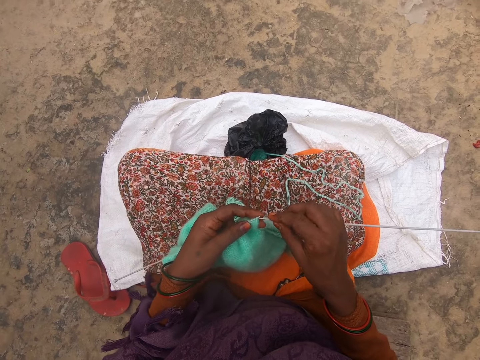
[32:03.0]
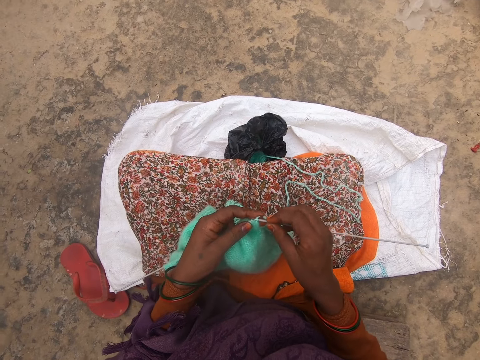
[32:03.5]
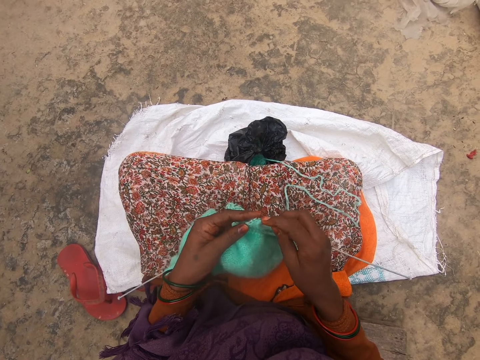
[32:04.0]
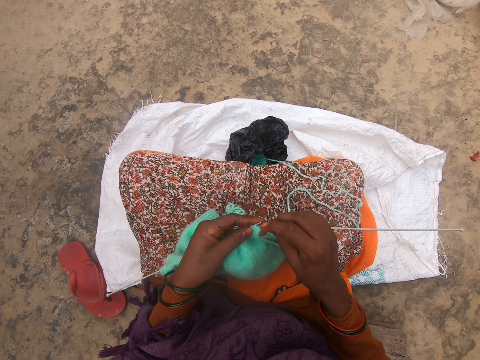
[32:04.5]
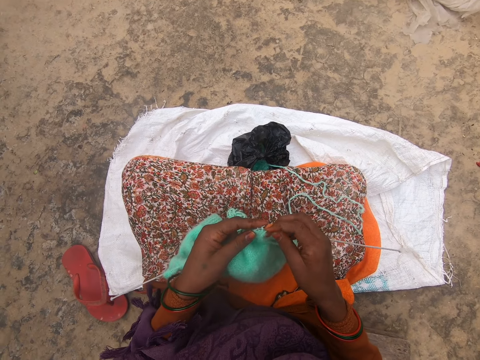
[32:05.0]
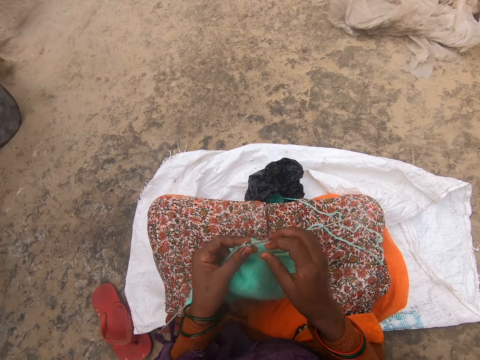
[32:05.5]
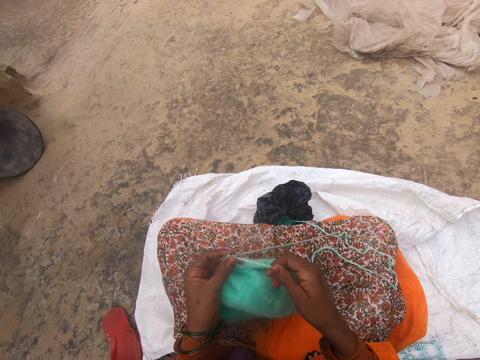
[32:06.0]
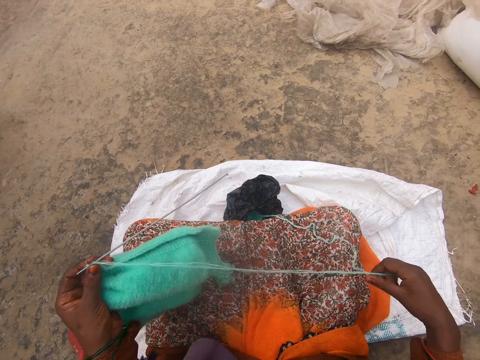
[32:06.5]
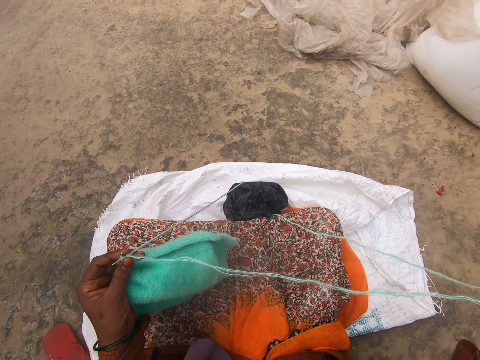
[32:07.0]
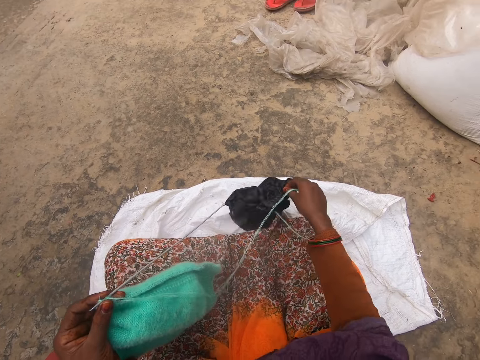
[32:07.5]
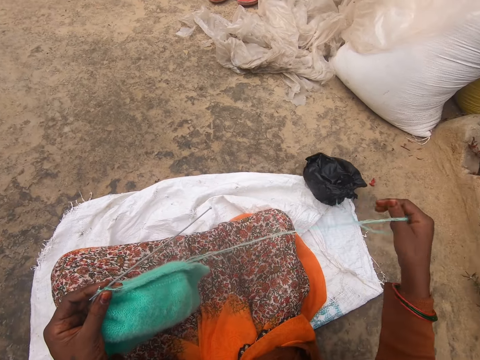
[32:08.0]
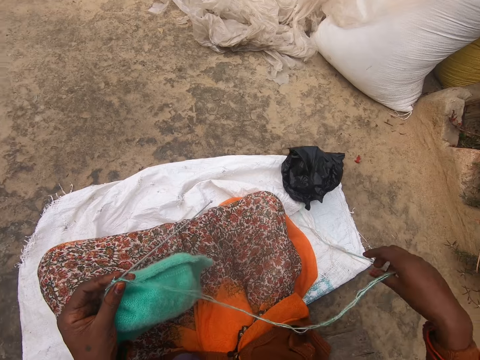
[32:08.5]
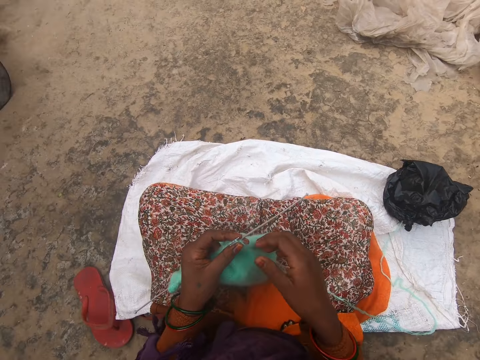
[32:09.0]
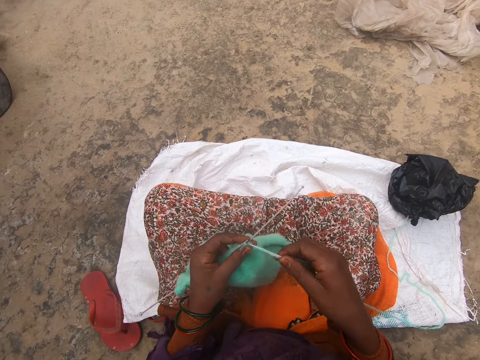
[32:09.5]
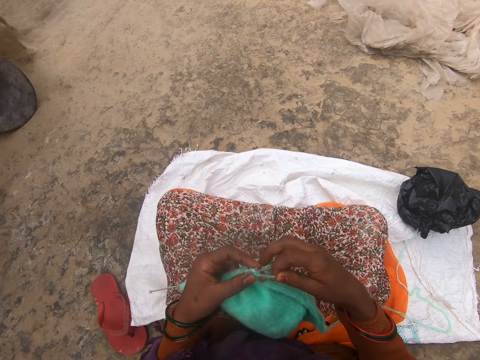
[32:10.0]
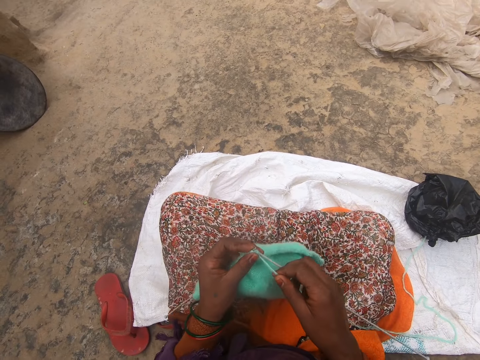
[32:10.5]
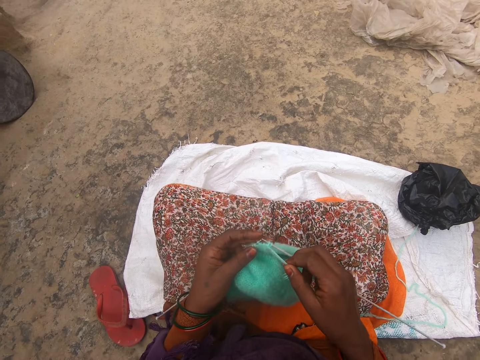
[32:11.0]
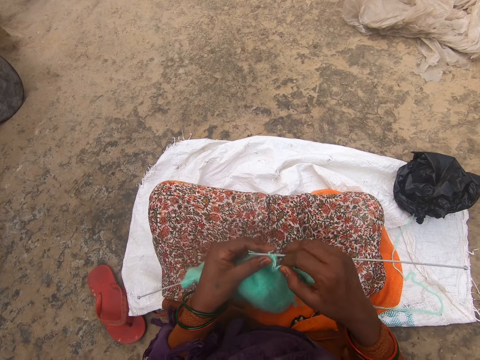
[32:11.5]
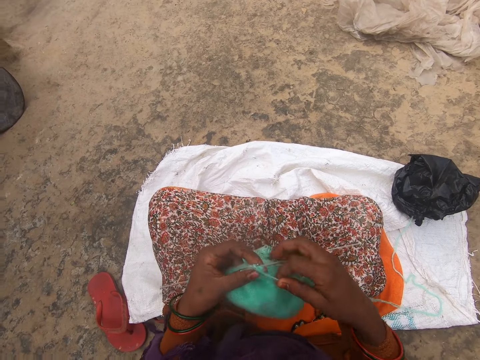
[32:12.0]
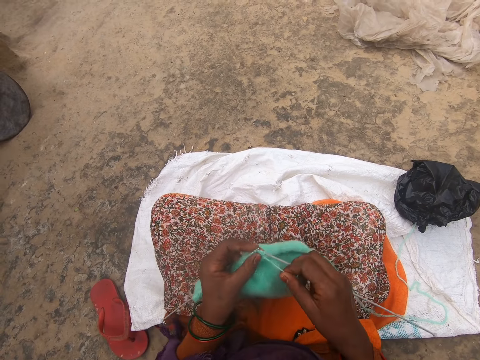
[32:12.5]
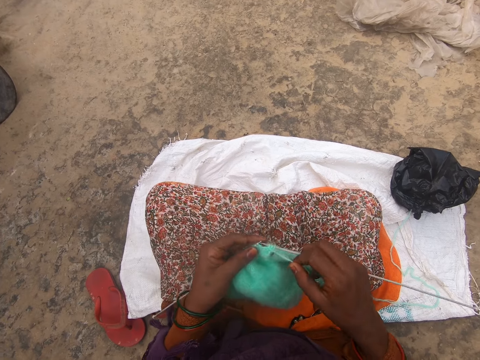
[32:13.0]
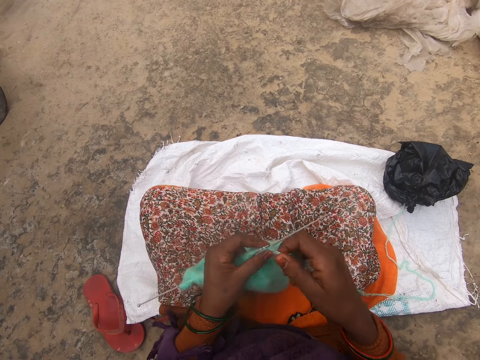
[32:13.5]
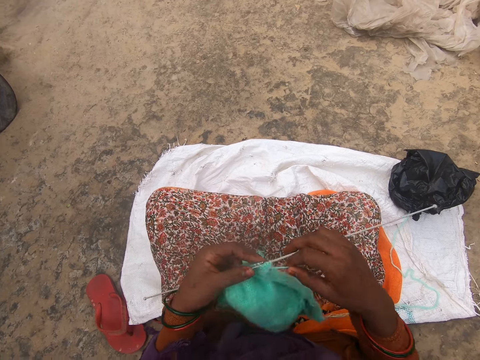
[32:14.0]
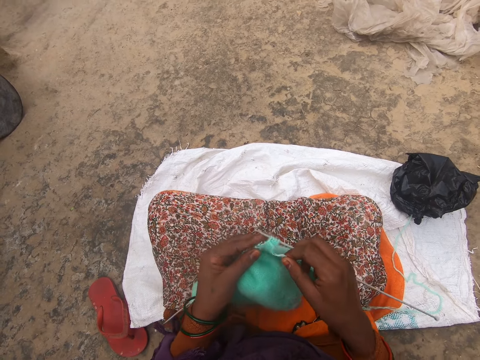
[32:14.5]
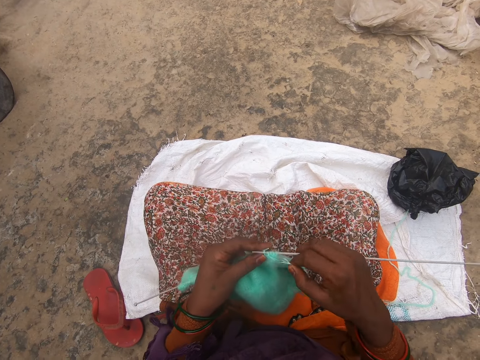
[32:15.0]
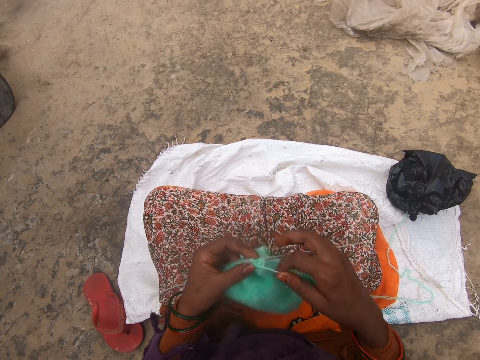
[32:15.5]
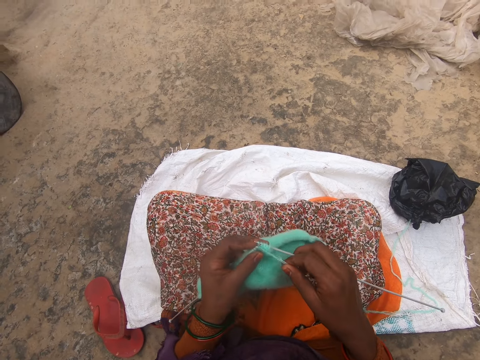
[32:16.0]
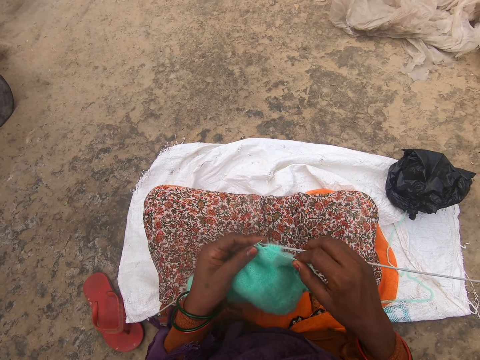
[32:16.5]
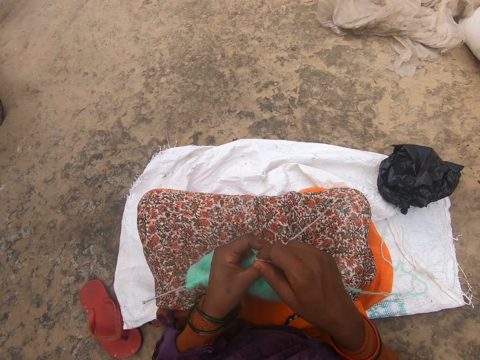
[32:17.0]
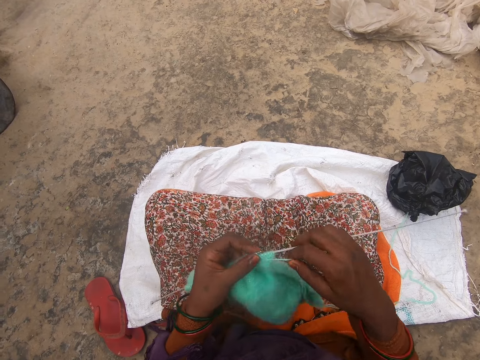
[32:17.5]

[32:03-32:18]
The camera wearer knits a garment with a knitting needle and a yarn. They pull the yarn. They pick up a polythene bag and drop the polythene bag. They knit the garment with the knitting needle and the yarn.

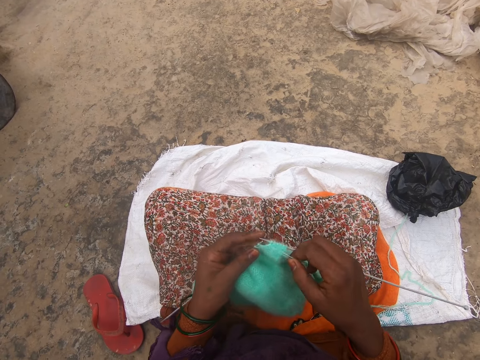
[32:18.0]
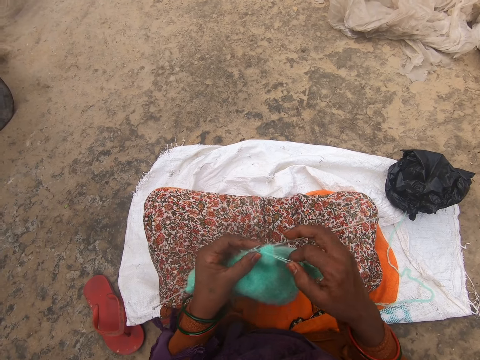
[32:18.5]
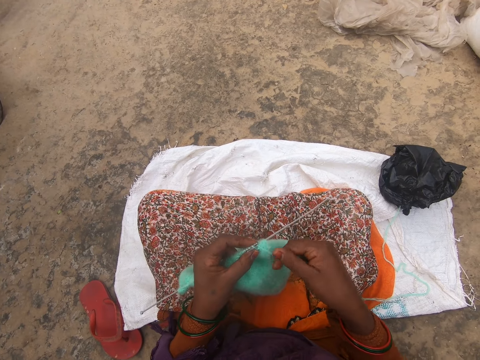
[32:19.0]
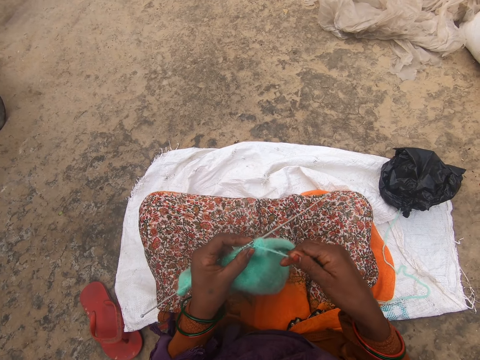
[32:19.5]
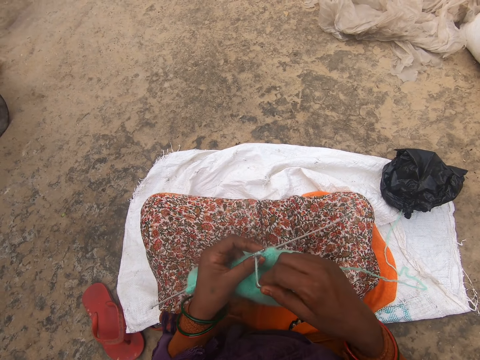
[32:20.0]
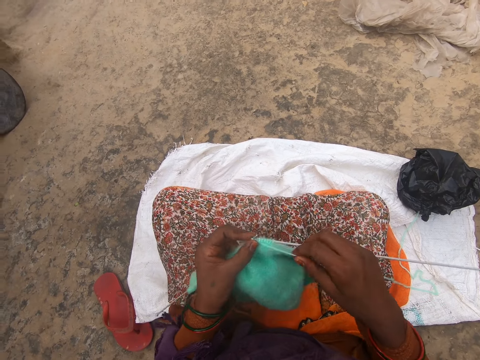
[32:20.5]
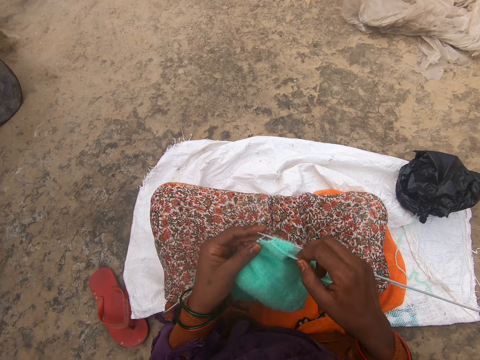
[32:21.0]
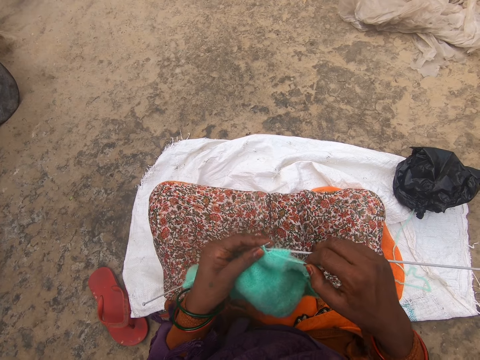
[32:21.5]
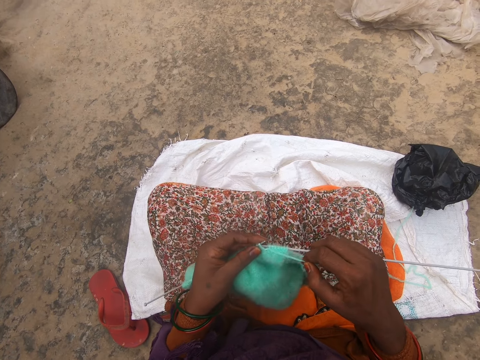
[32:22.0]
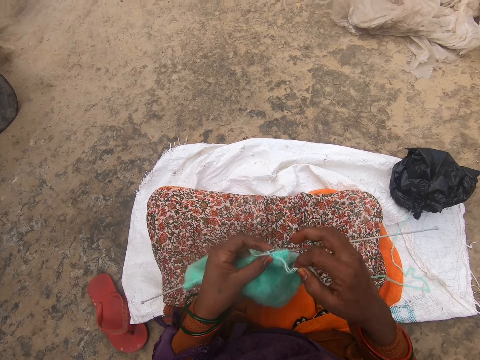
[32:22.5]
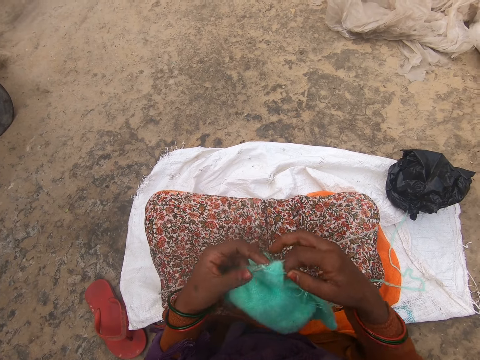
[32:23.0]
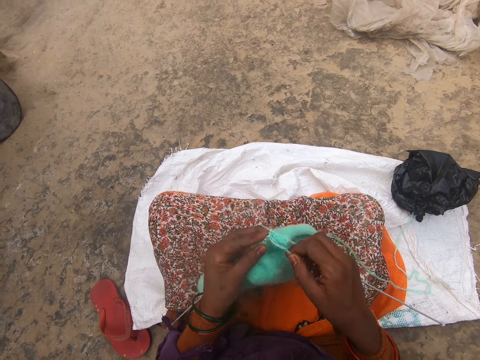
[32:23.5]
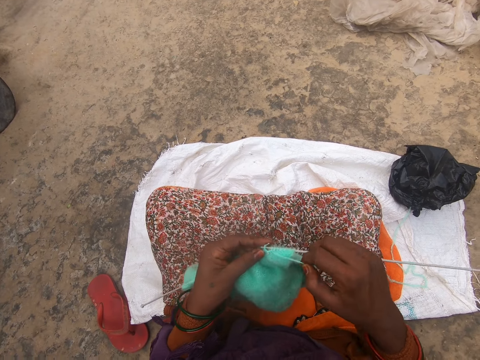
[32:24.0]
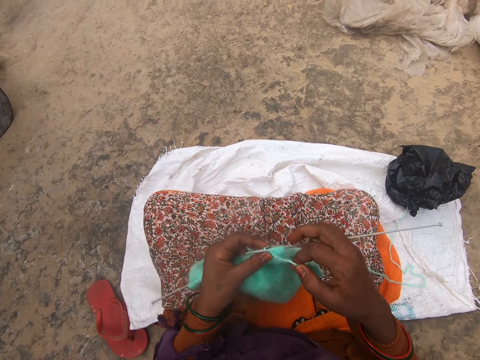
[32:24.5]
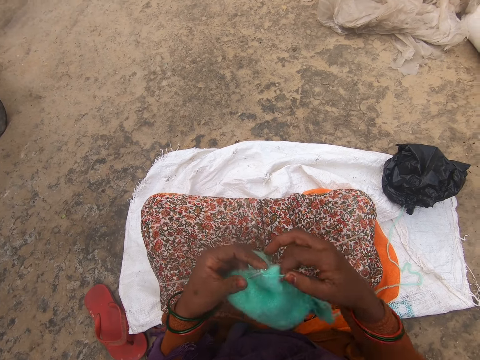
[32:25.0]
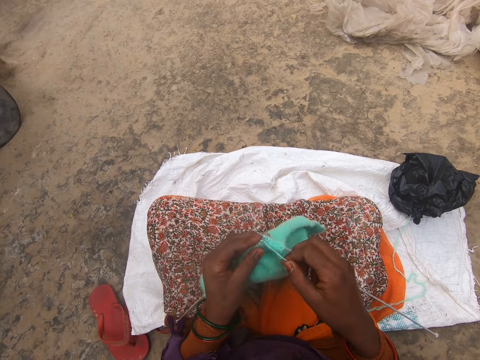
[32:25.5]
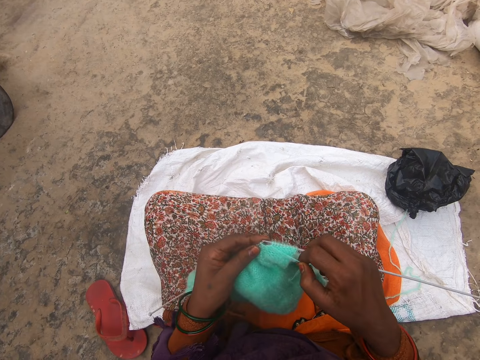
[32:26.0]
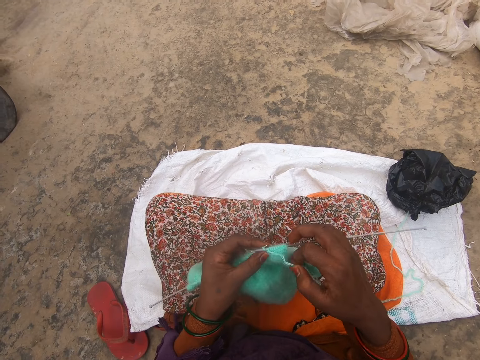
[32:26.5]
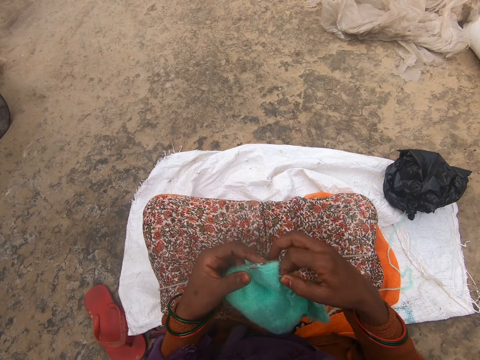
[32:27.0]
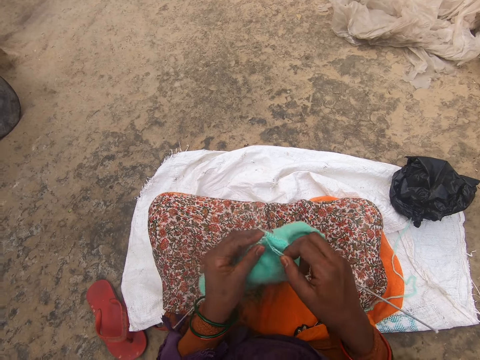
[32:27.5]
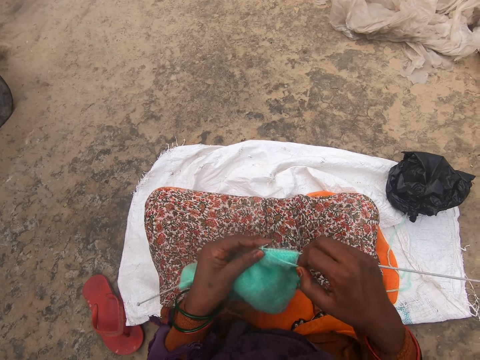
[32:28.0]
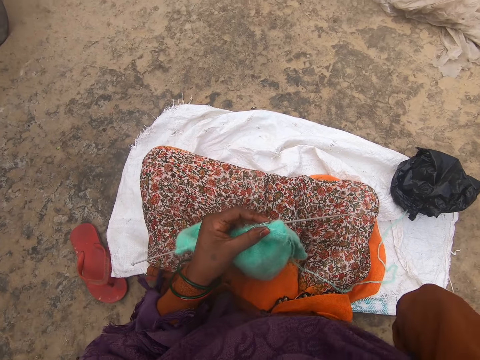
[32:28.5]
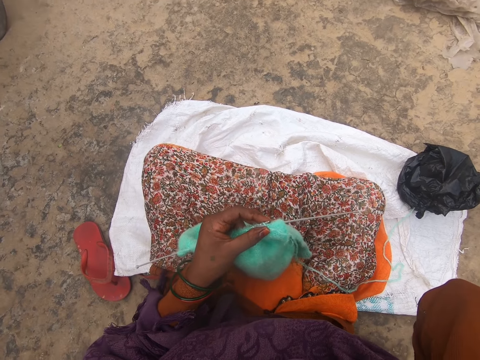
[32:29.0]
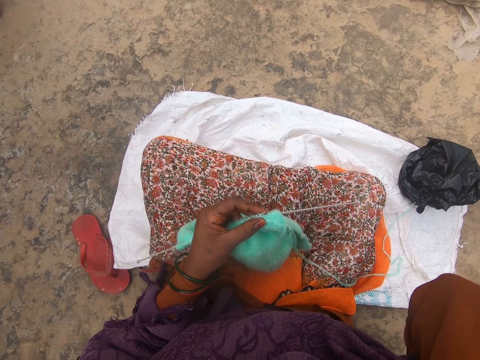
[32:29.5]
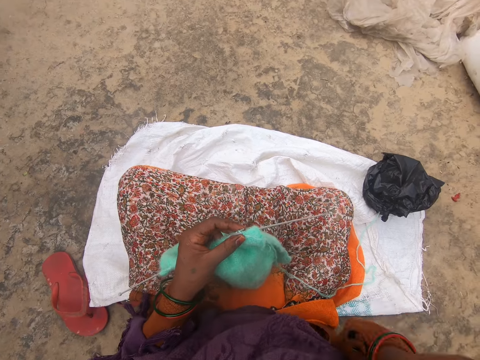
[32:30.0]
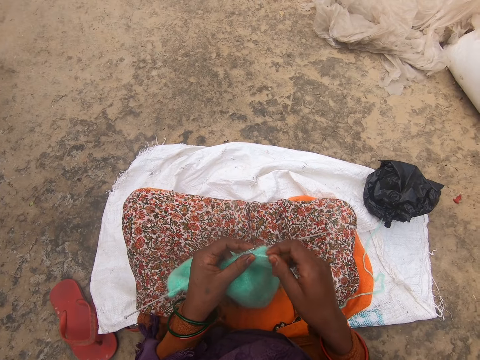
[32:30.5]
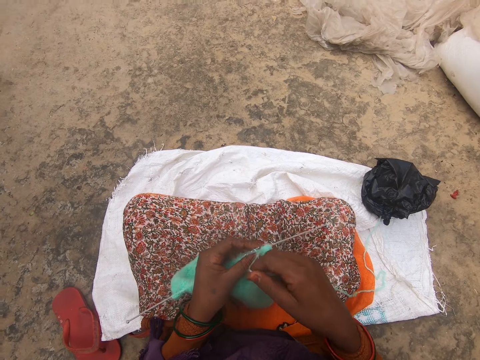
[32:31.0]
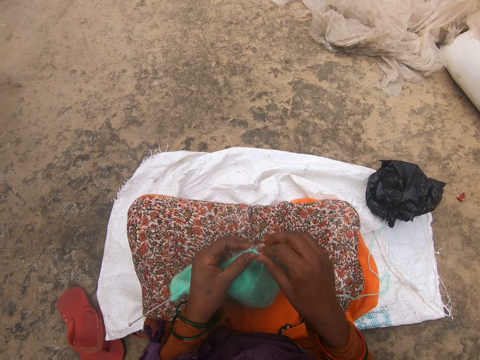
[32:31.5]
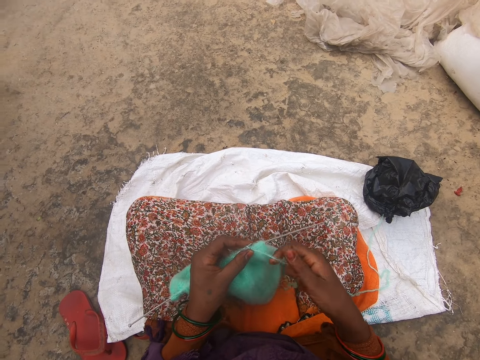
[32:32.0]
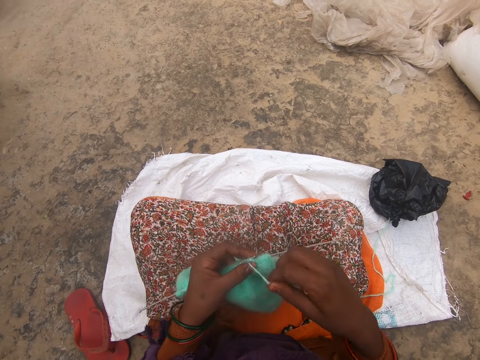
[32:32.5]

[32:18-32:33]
The camera wearer touches her face.
